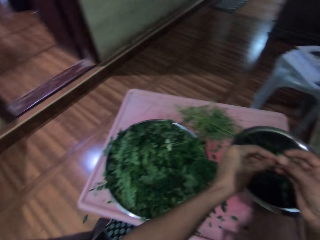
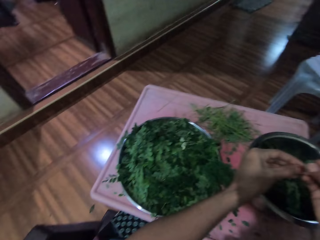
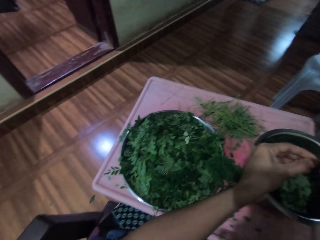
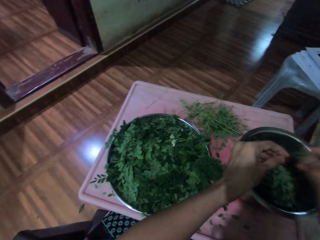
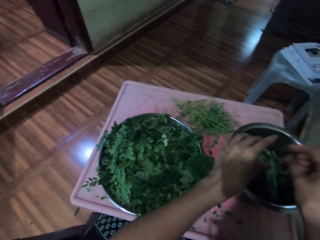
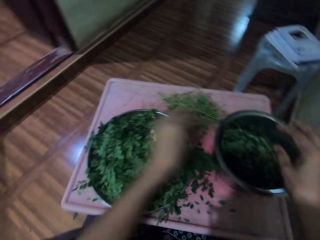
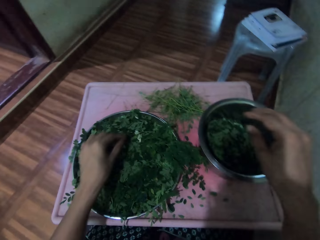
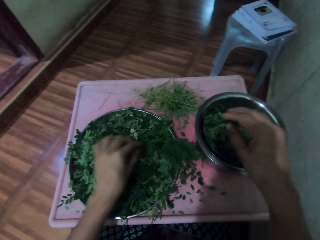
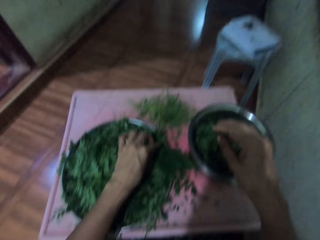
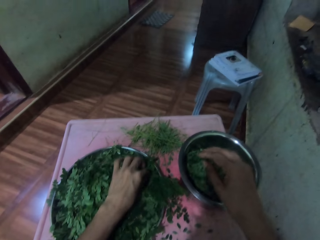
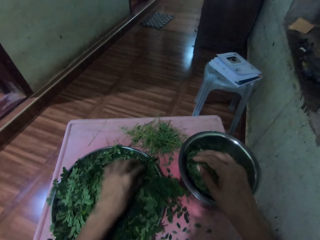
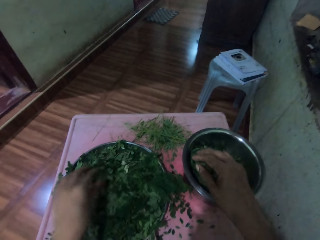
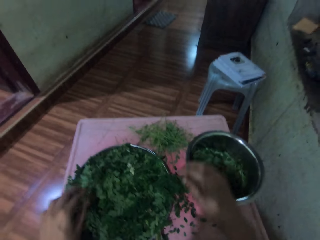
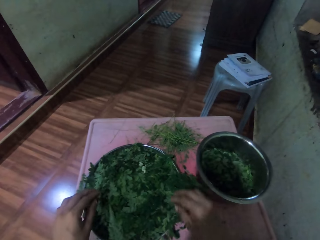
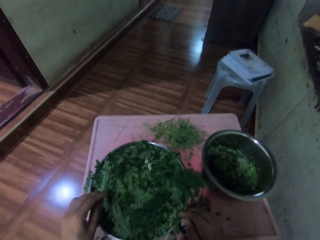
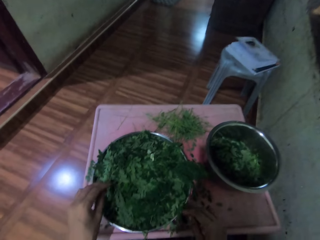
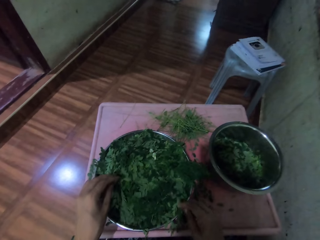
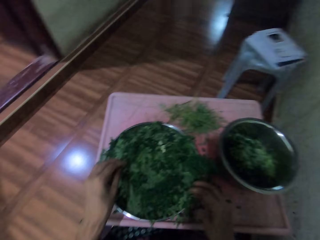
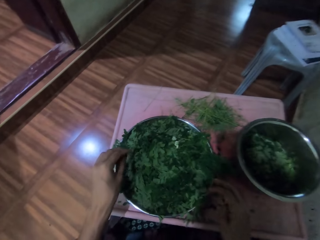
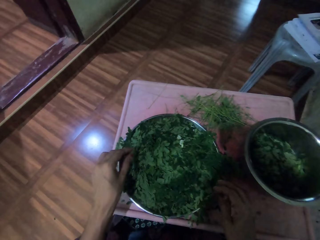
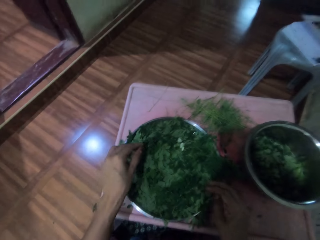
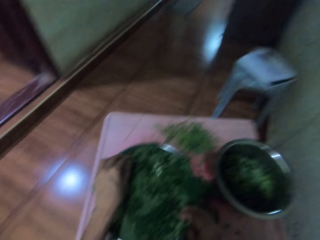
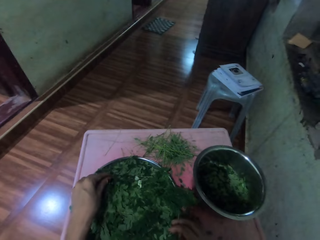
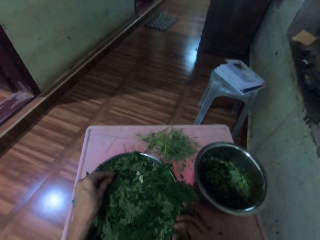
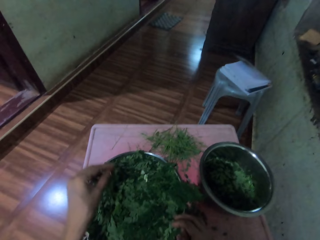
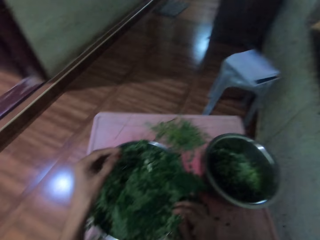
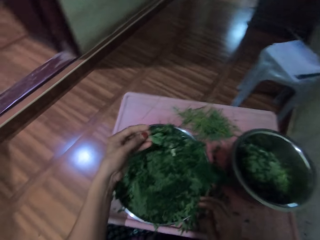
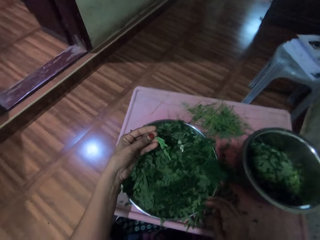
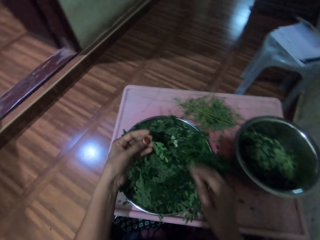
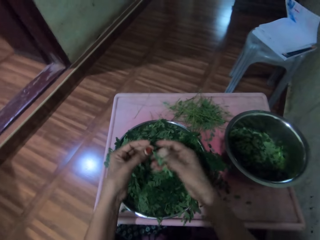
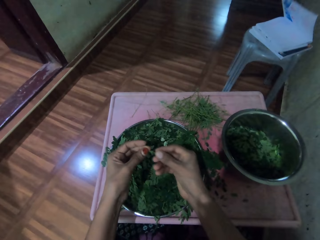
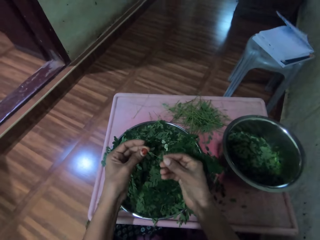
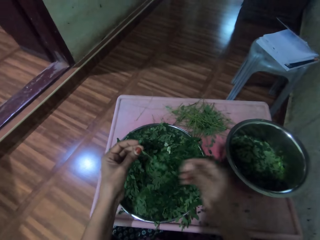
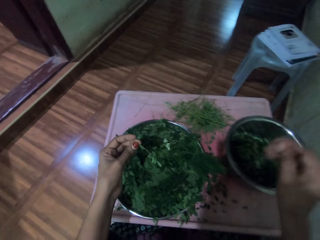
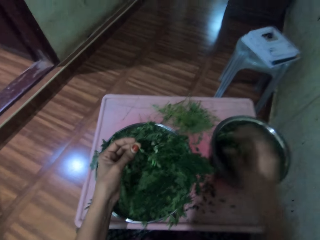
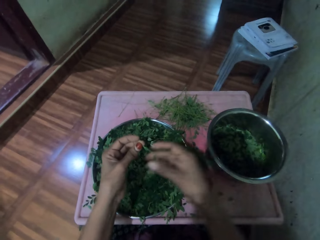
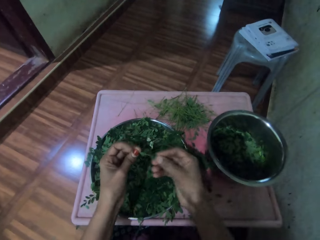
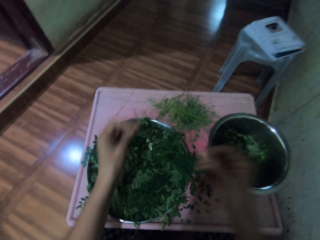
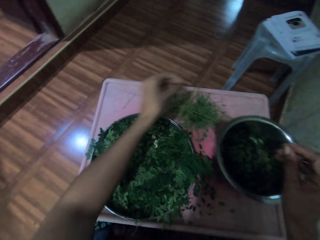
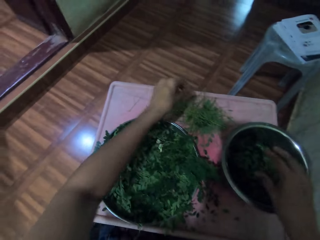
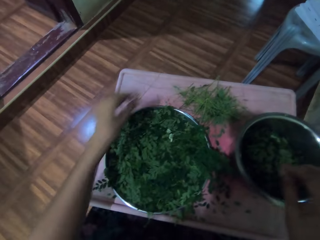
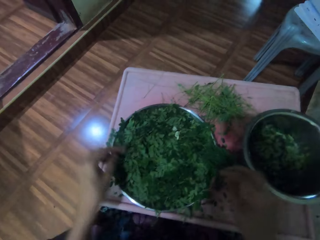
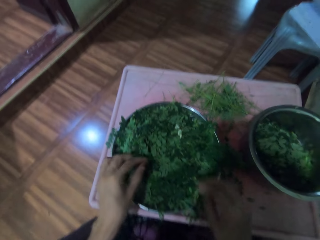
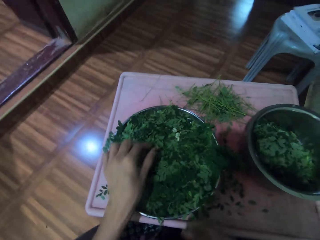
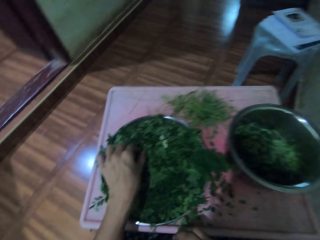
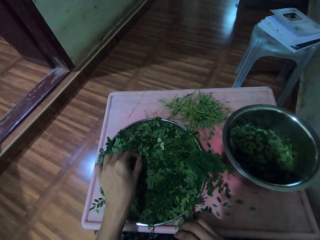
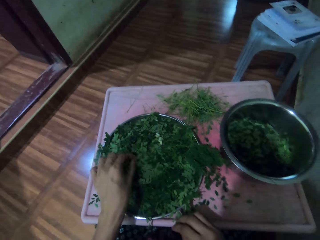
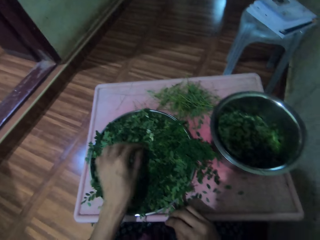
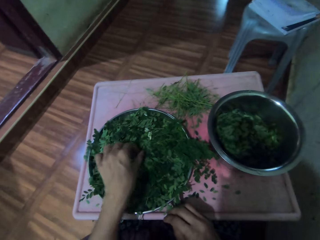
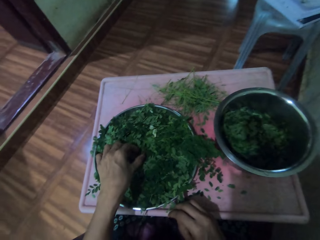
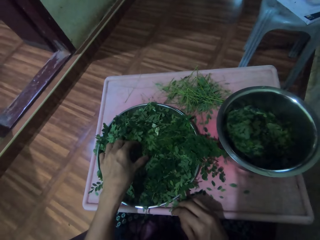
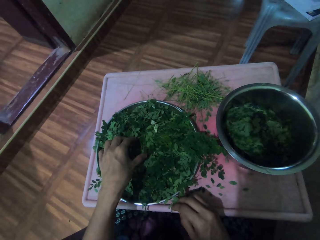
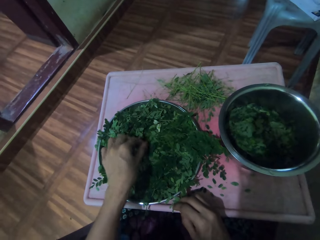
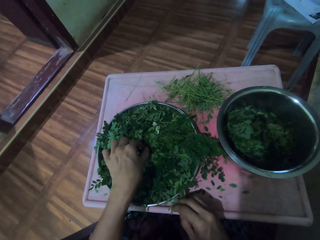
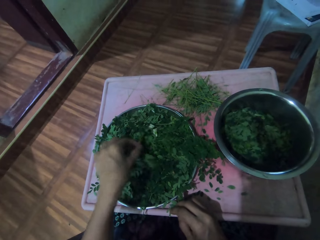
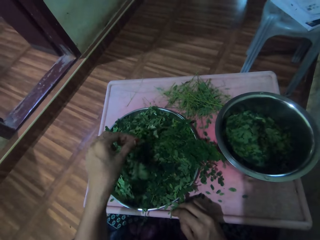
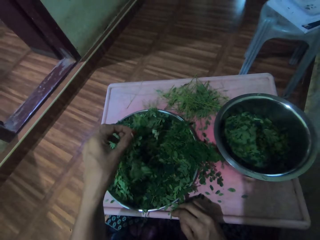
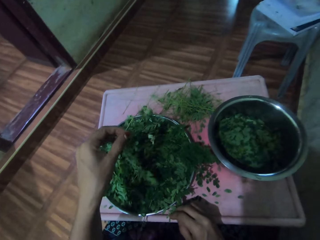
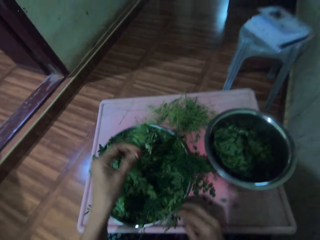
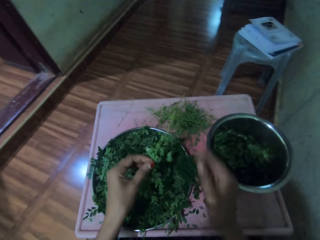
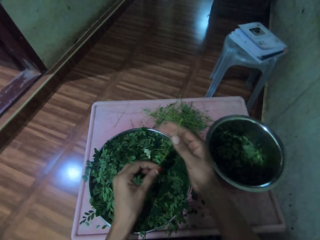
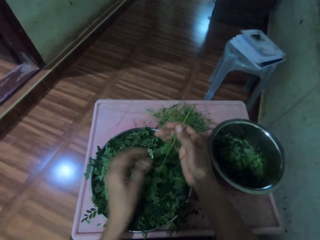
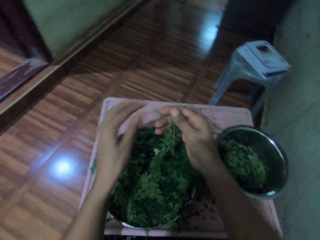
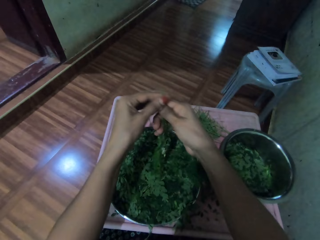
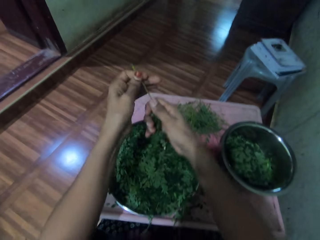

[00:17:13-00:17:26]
The camera wearer drops the vegetables in the cooking pot. They do hand movements. They pick up a twig from a metal tray, pluck leaves from the twig, and drop the leaves into a metal bowl. They pluck leaves from the twig, drop the leaves into the metal bowl, and drop the twig onto a table. They pick up a twig from the metal tray and drop the twig onto the metal tray. They adjust twigs on the metal tray and pick up a twig from the metal tray.

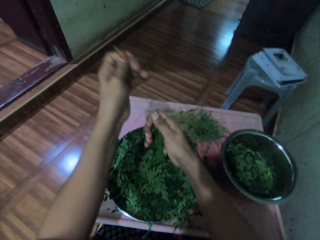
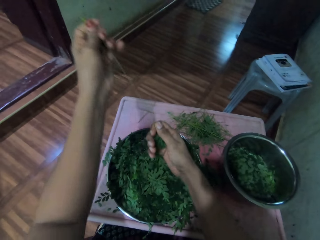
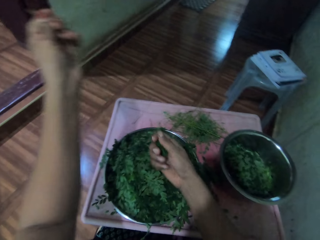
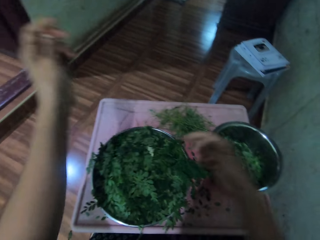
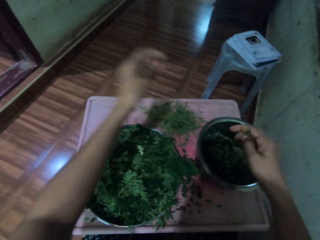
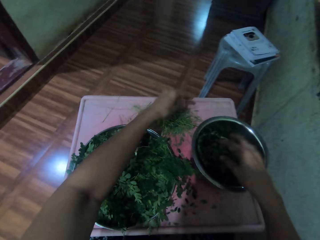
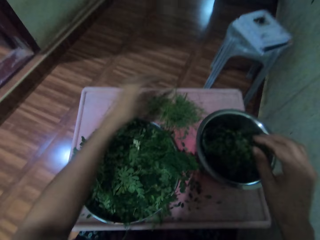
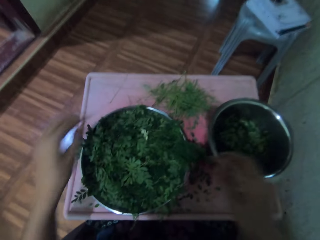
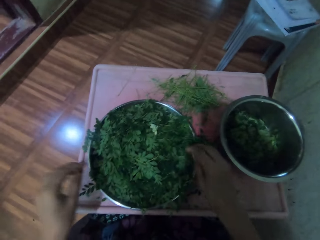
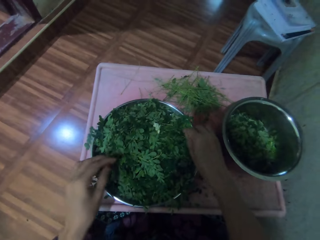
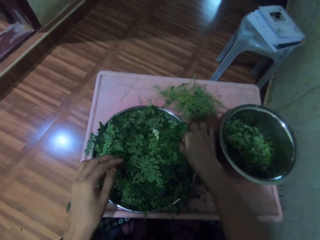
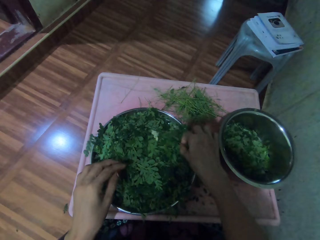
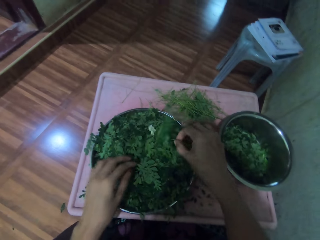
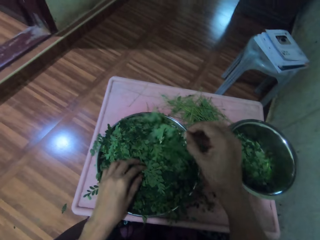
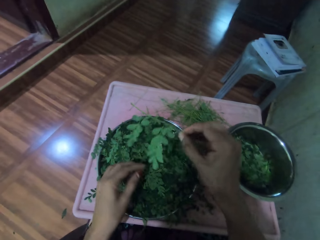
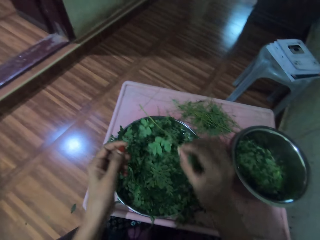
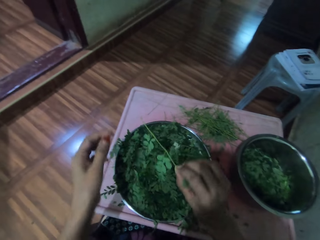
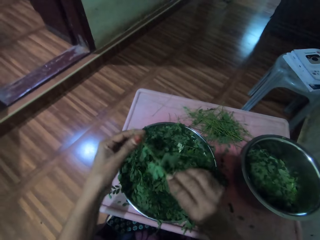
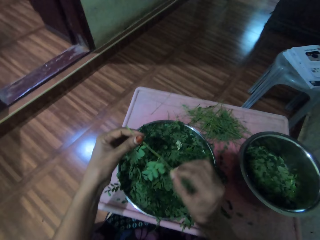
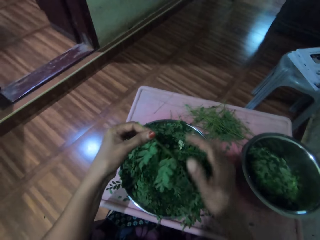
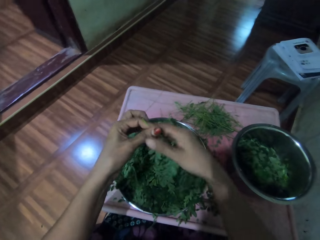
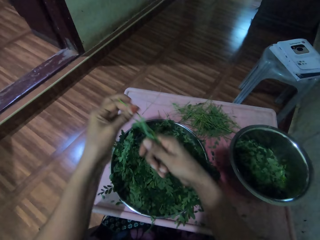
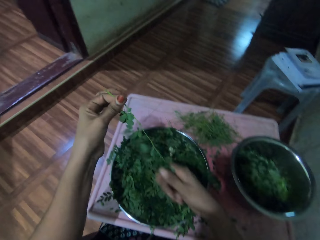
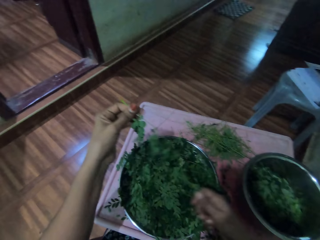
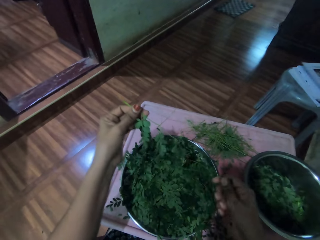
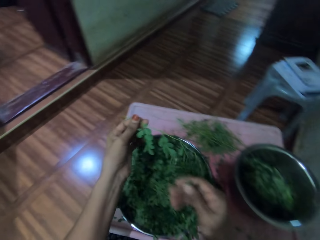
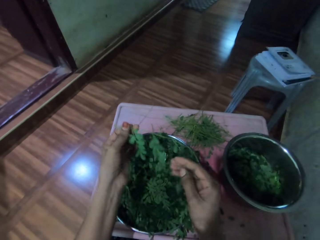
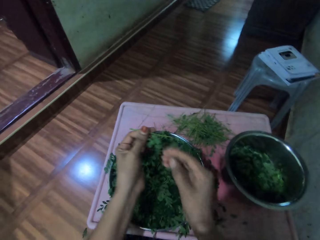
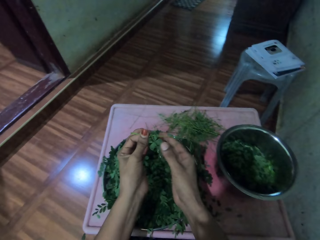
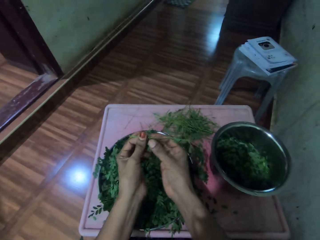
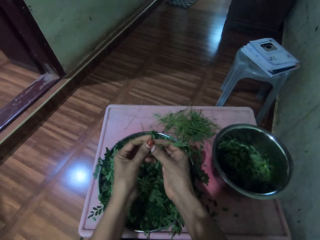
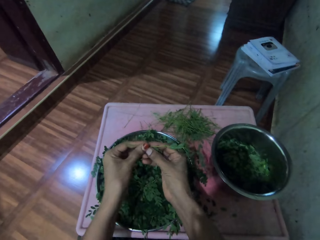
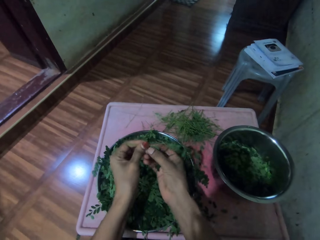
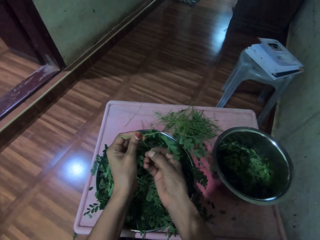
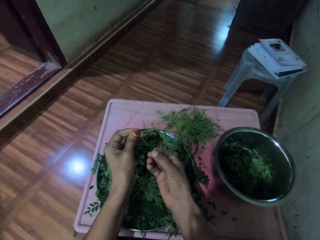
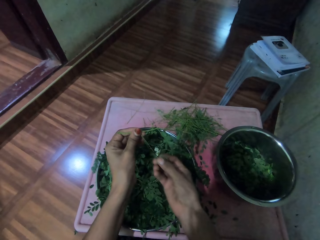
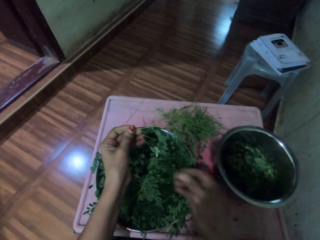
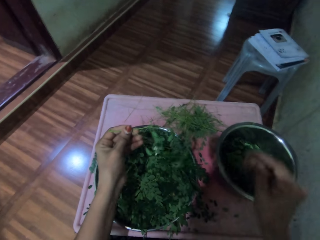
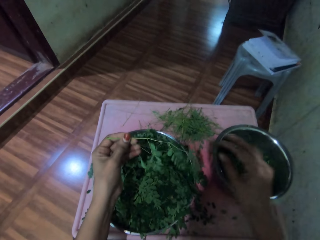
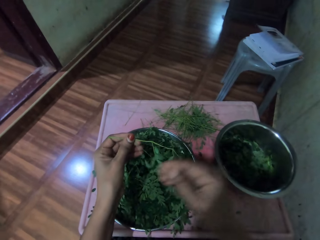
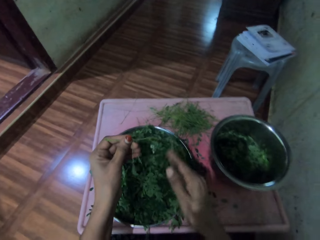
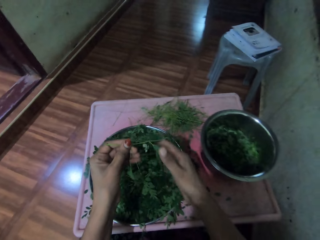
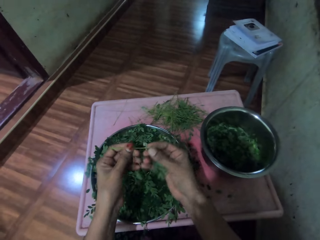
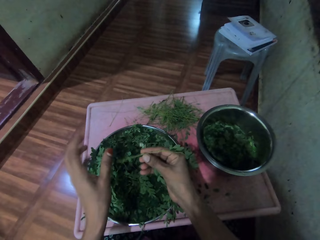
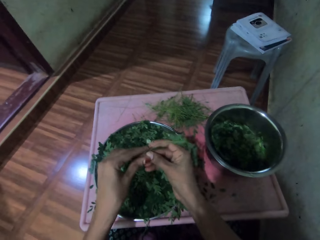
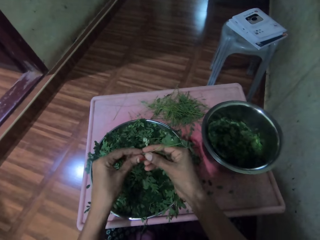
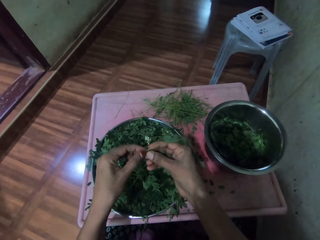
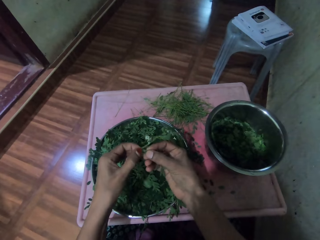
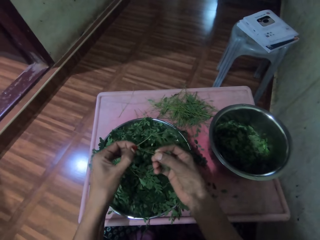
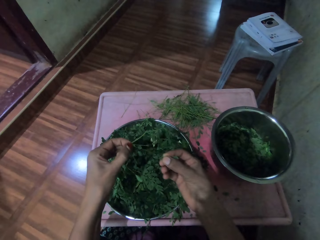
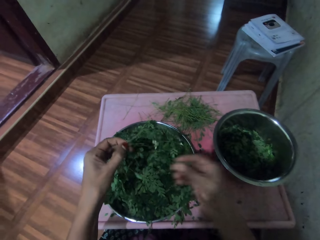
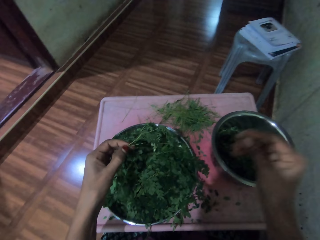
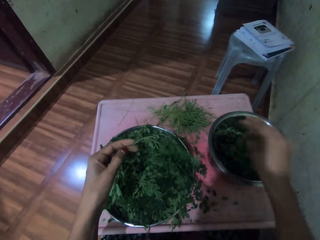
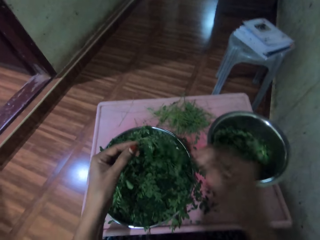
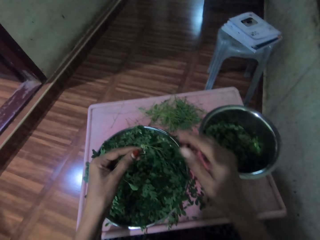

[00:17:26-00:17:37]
The camera wearer plucks leaves from a twig, drops the leaves into a metal tray, and drops twigs onto a table. She picks up a twig from the metal tray and passes the twig through her clasped palm. She plucks leaves from the twig and drops the leaves into a metal bowl. She adjusts the twig on her hands, plucks leaves from the twig, and drops the leaves into the metal bowl.
